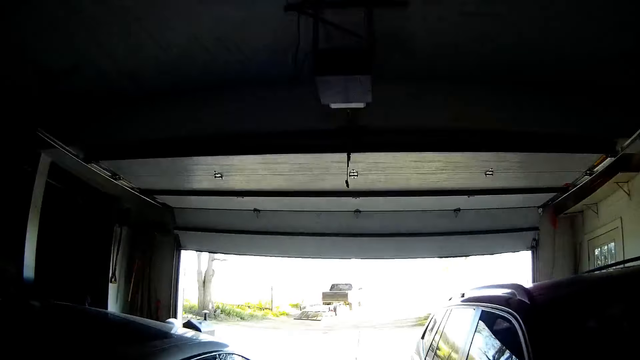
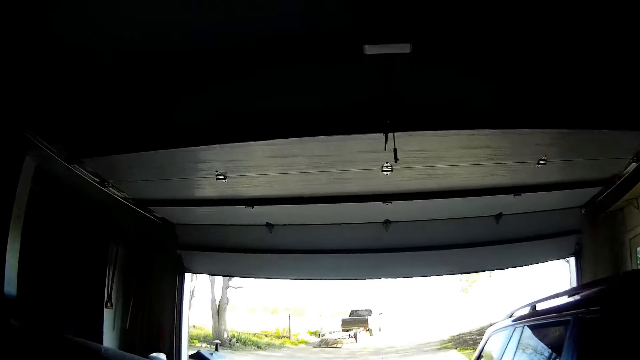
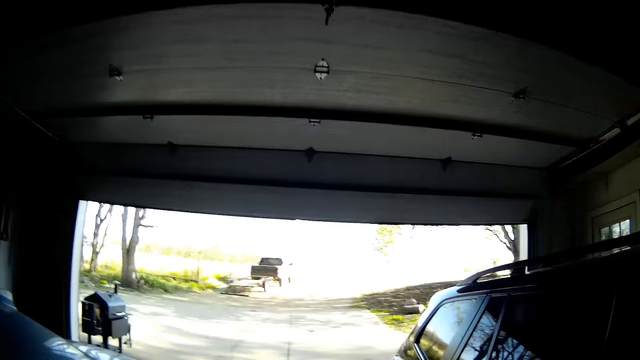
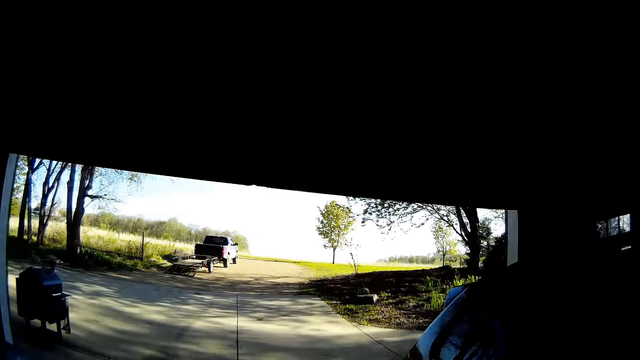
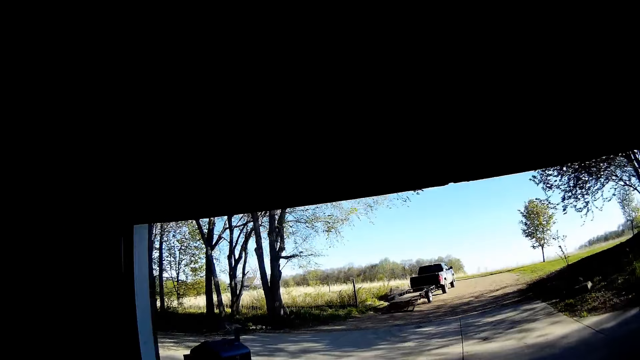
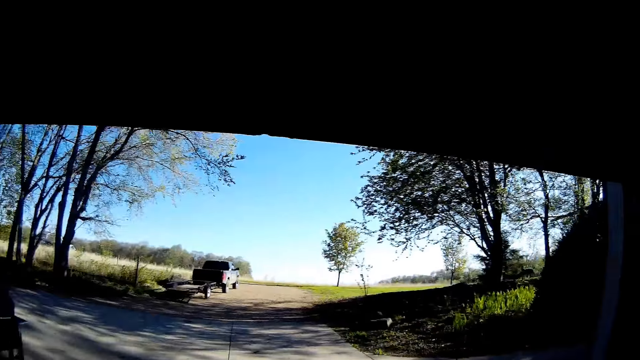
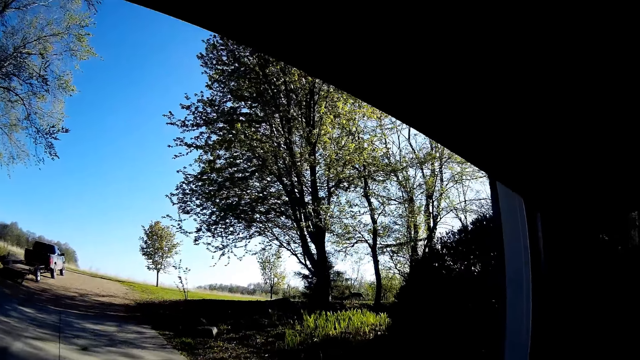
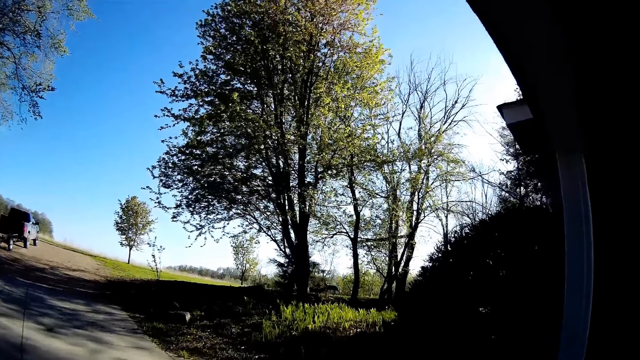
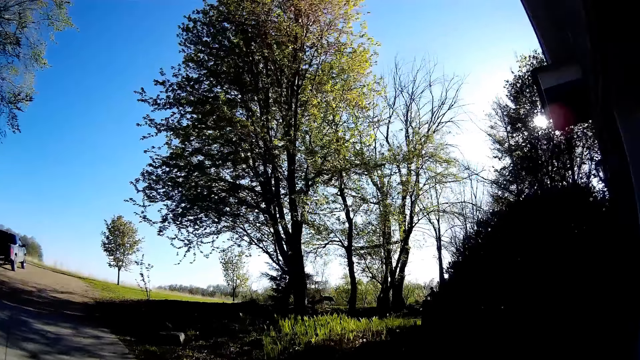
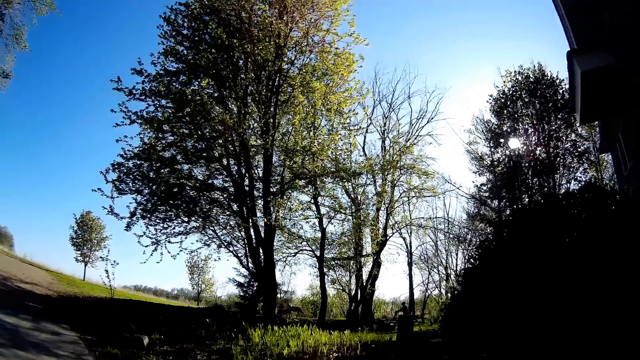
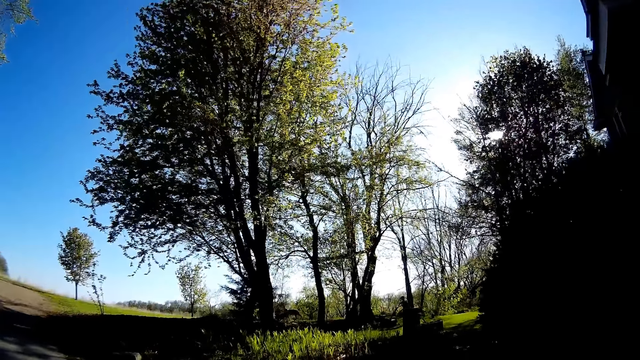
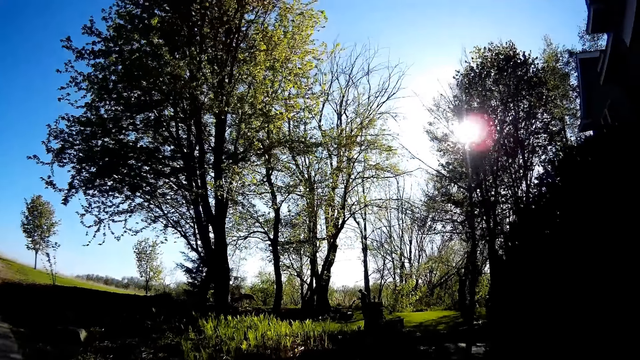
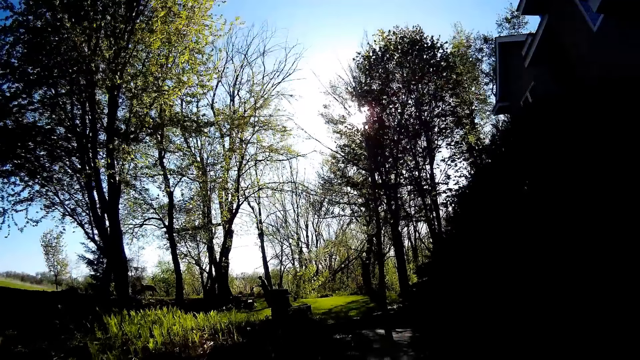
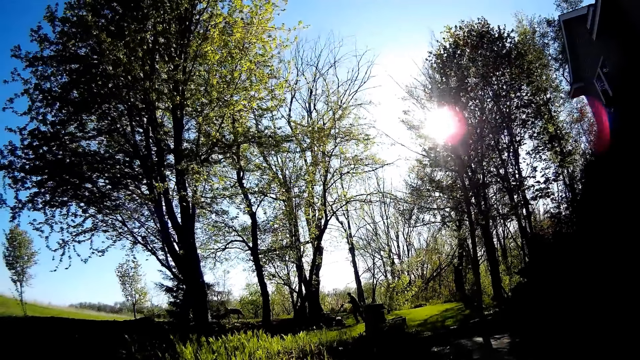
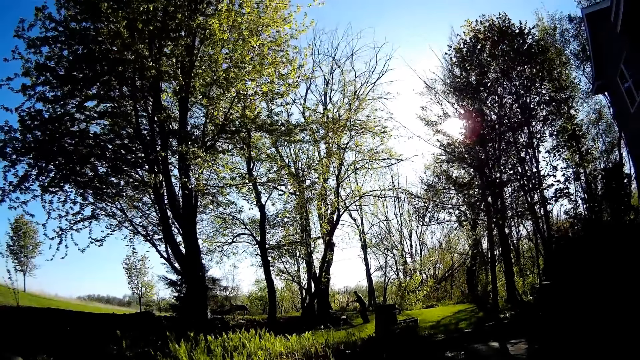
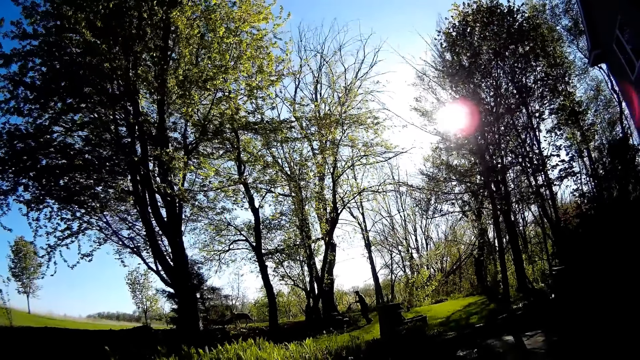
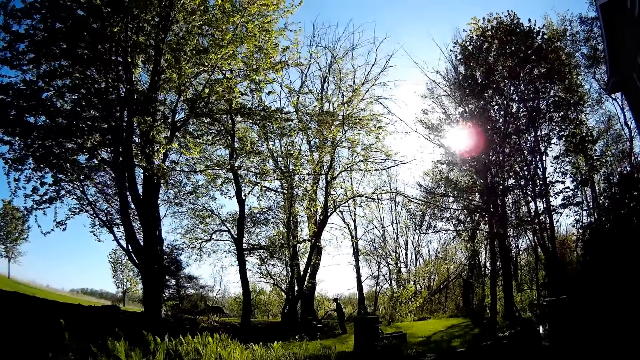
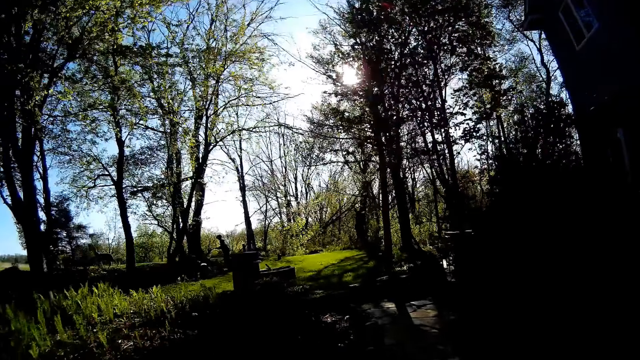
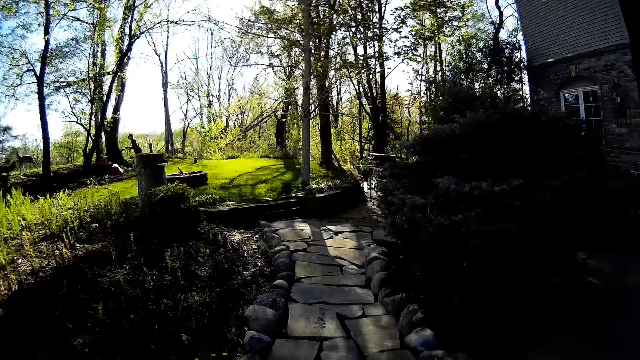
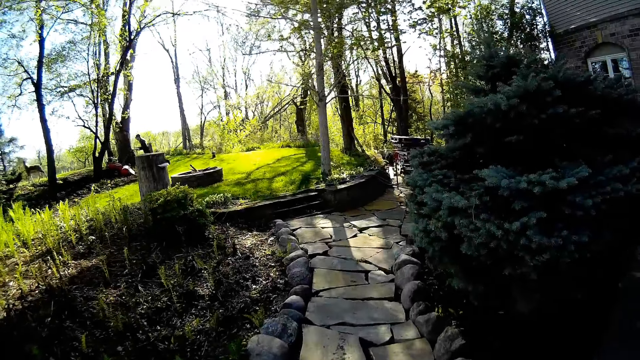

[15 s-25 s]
The camera wearer walks outside the compound.

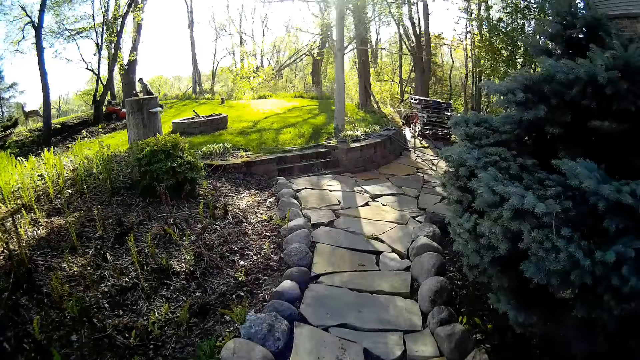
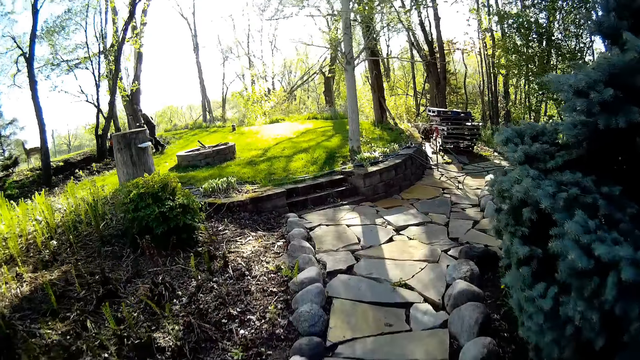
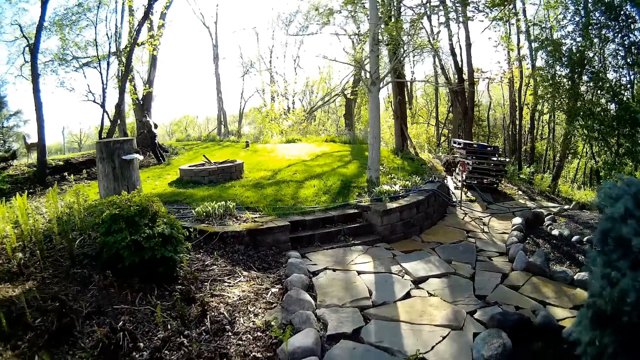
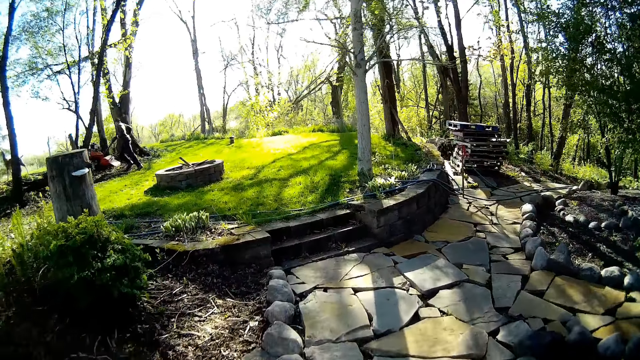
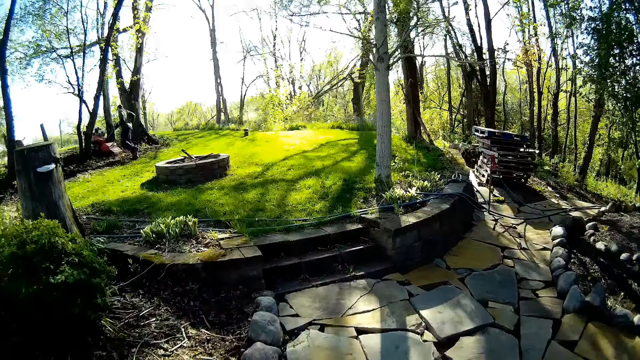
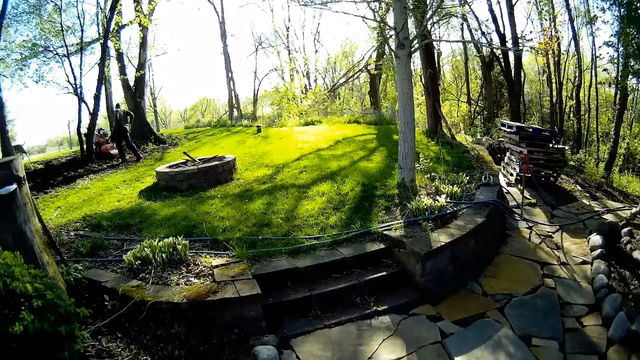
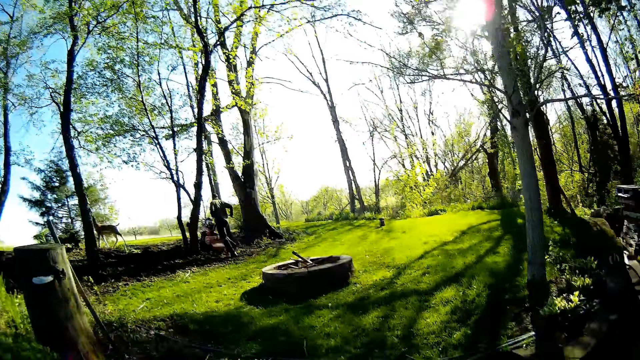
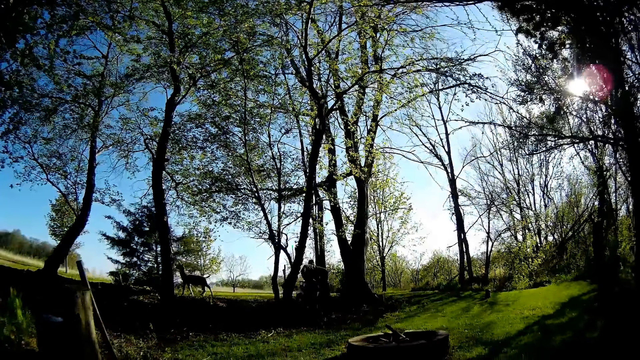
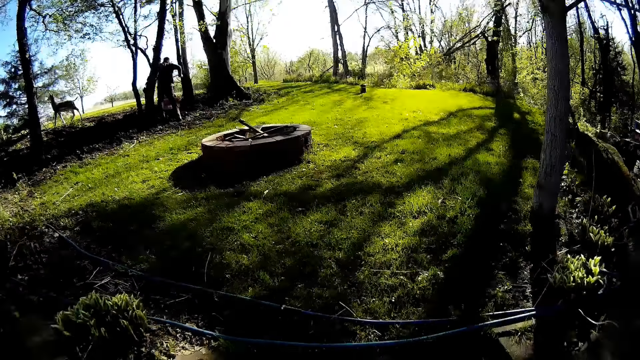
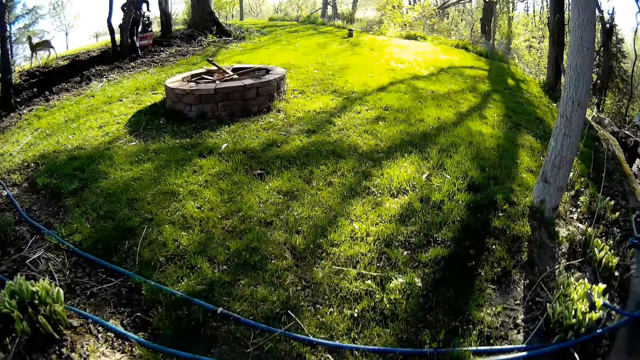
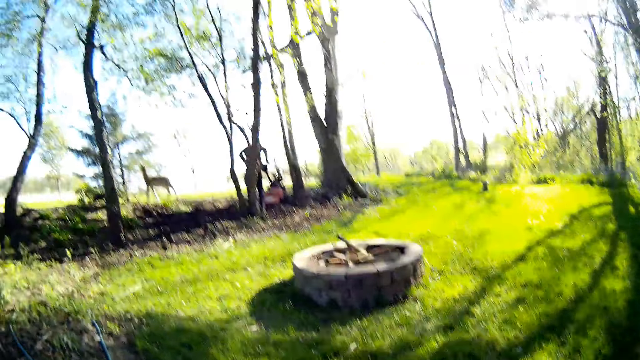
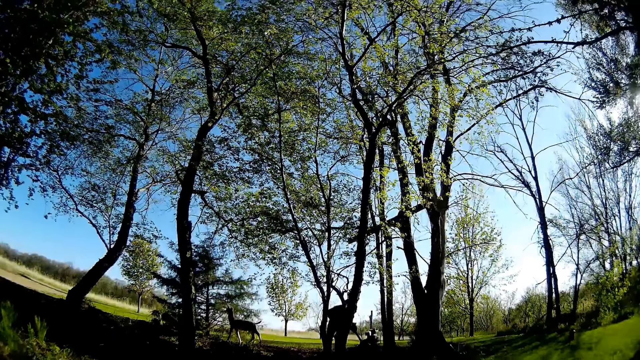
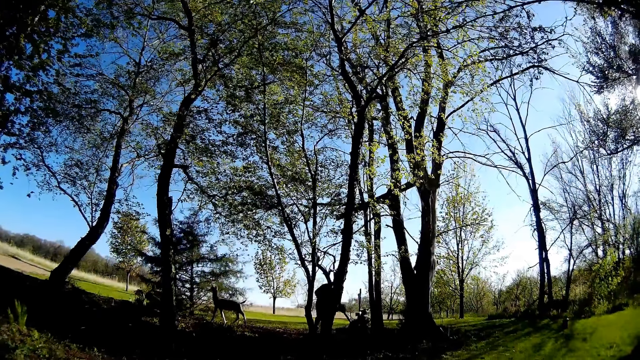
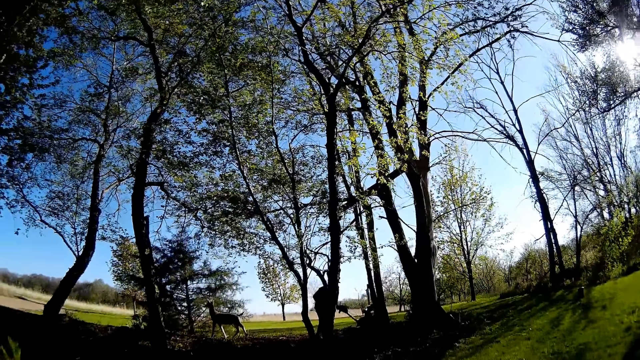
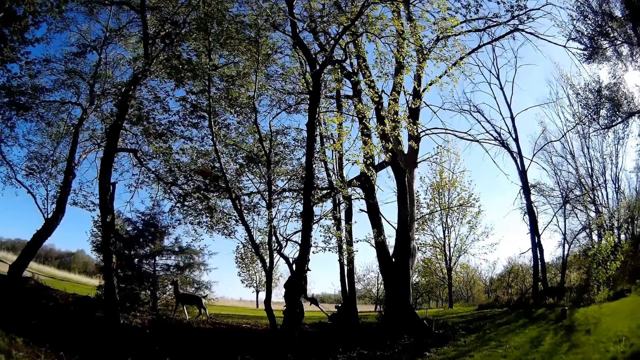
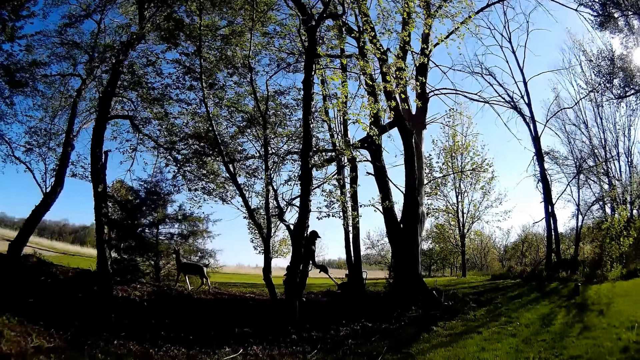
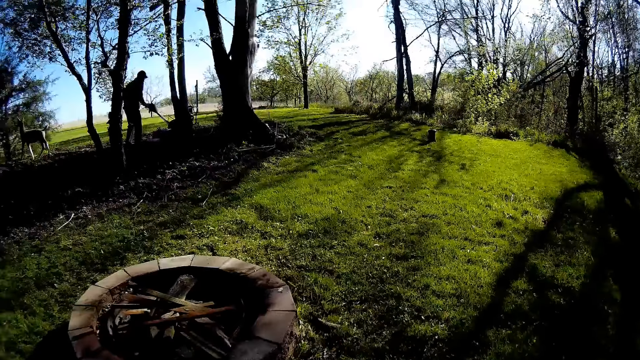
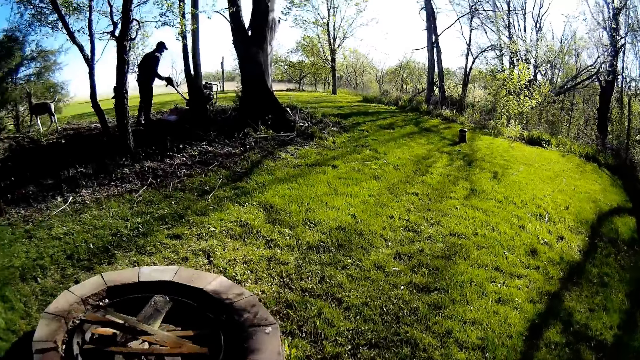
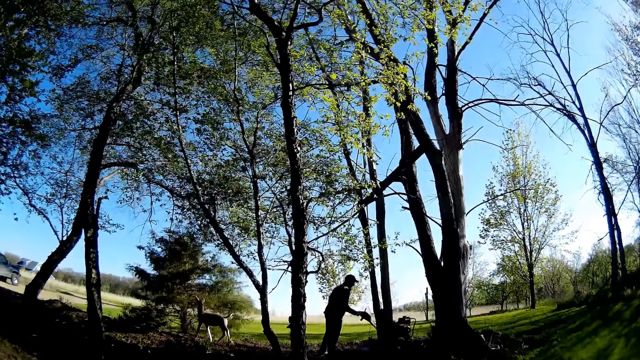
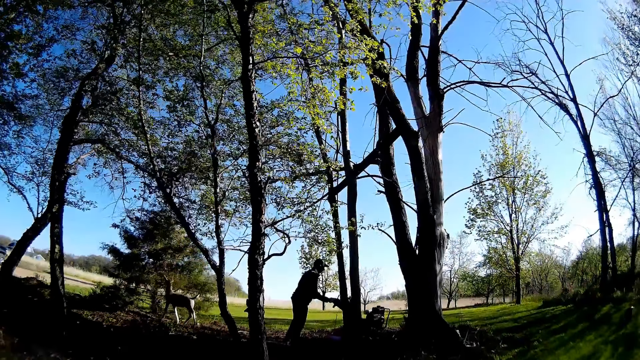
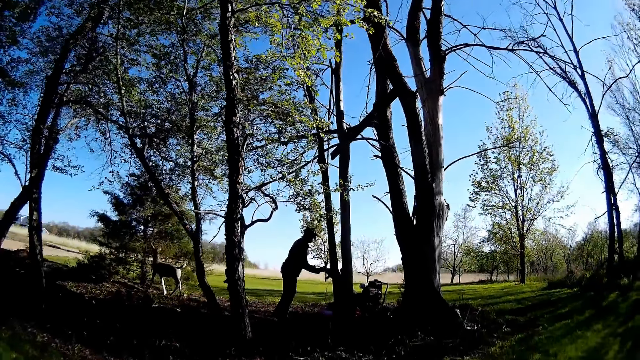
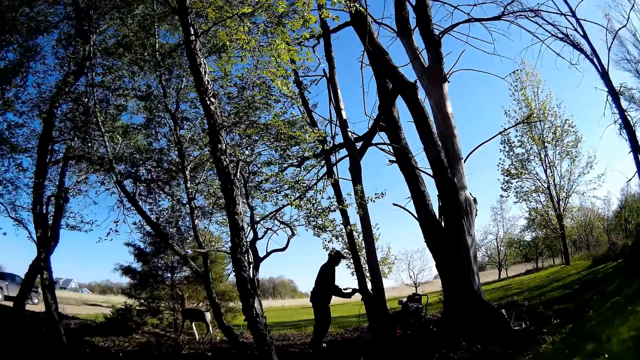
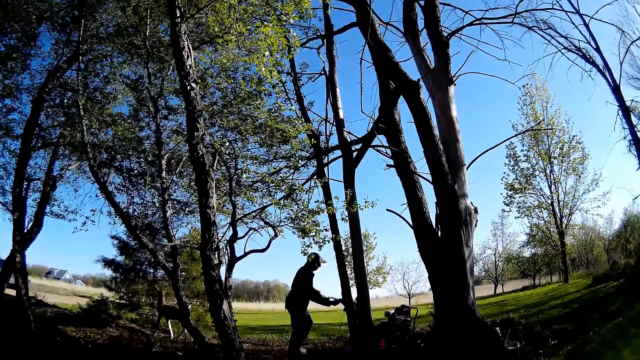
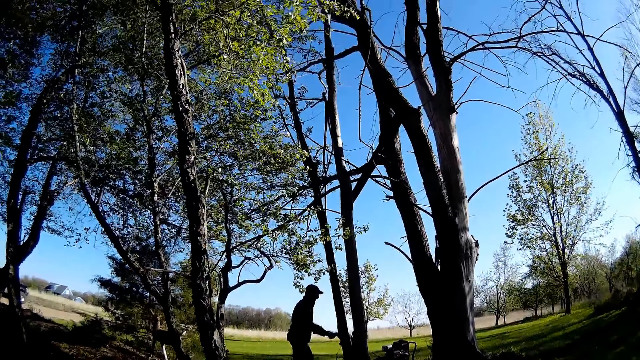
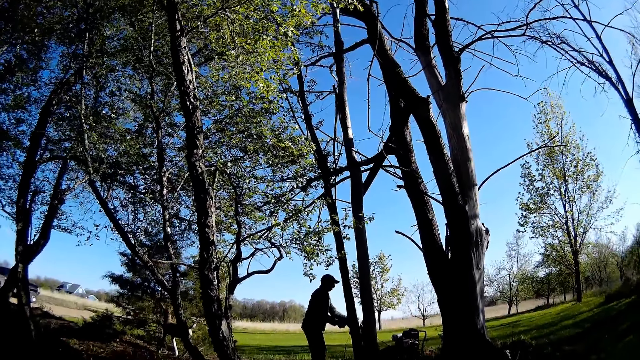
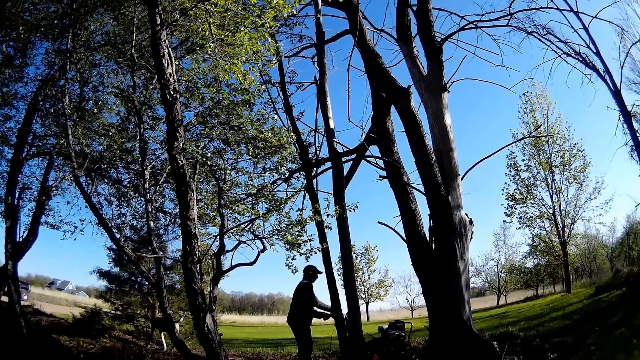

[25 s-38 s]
The camera wearer walks around the garden. They move towards a man. The man uses a lawn mower with both hands and operates a lever with his left hand.
